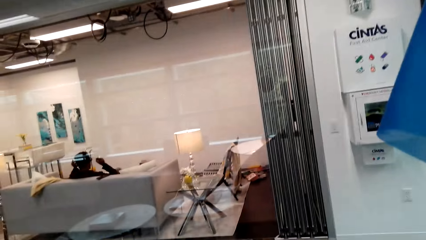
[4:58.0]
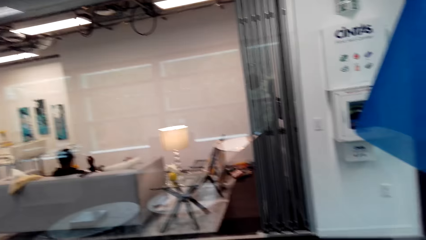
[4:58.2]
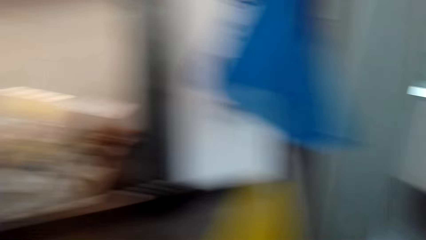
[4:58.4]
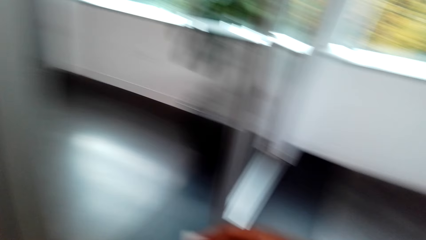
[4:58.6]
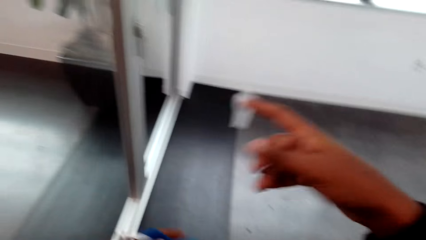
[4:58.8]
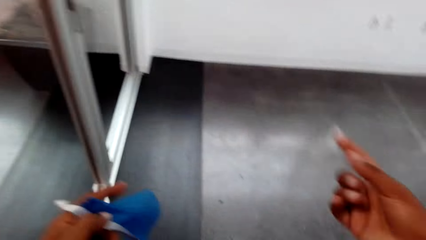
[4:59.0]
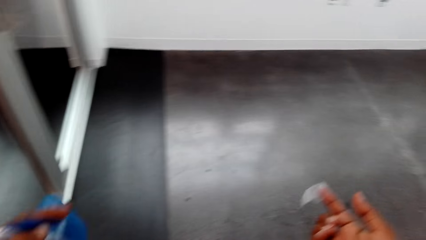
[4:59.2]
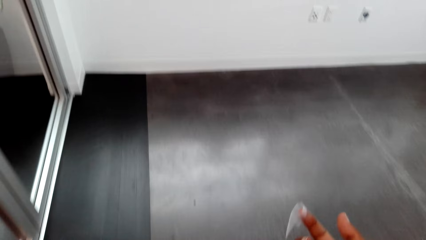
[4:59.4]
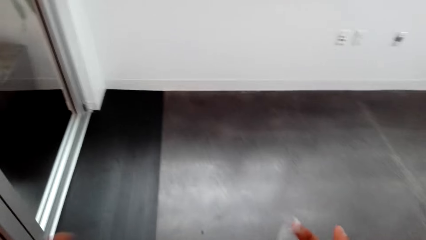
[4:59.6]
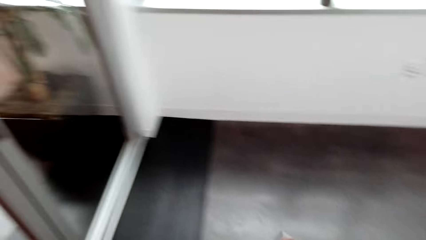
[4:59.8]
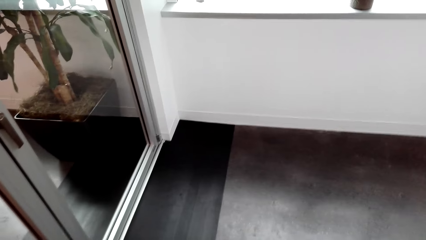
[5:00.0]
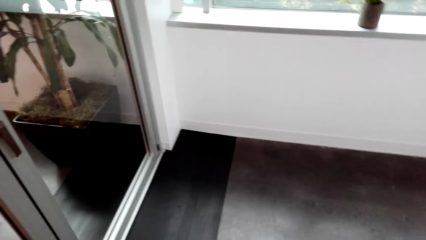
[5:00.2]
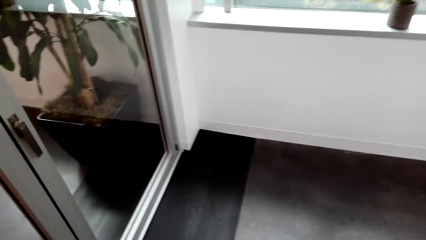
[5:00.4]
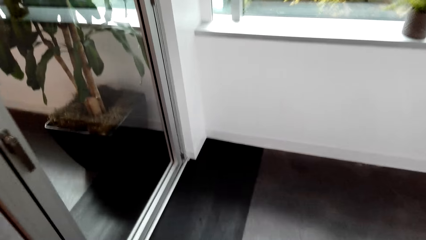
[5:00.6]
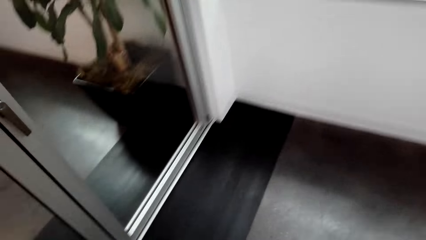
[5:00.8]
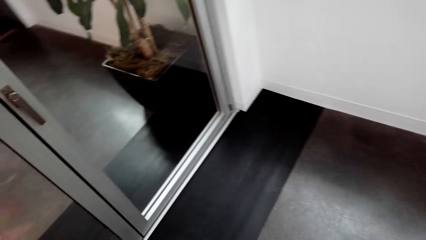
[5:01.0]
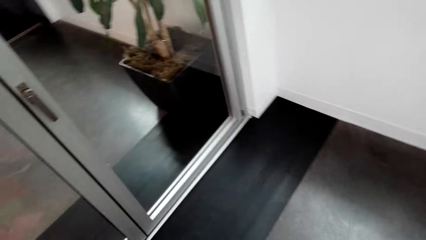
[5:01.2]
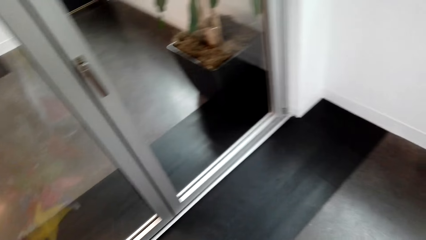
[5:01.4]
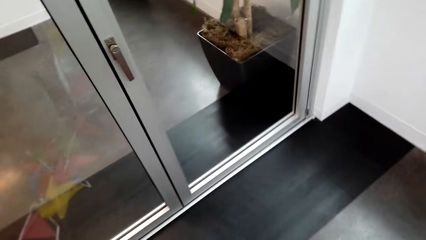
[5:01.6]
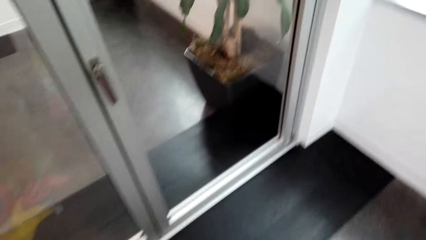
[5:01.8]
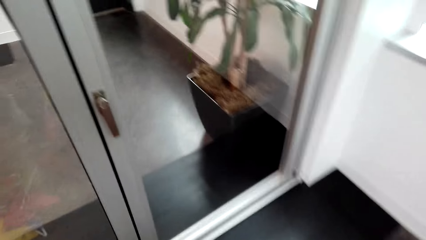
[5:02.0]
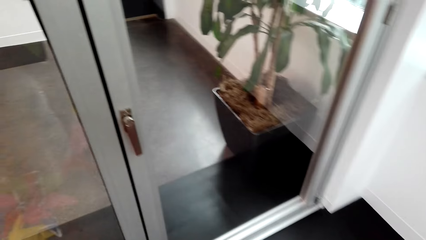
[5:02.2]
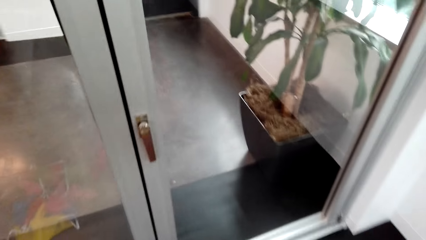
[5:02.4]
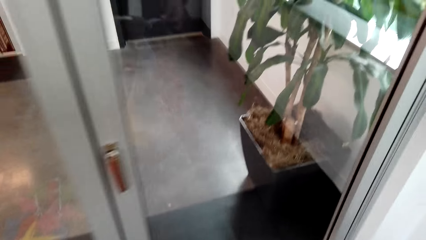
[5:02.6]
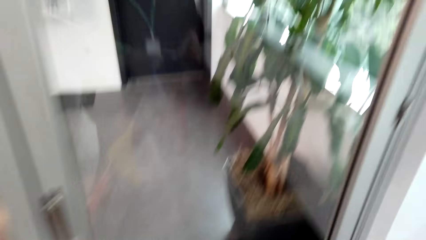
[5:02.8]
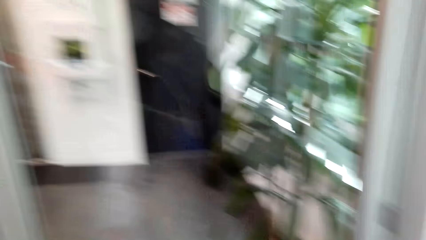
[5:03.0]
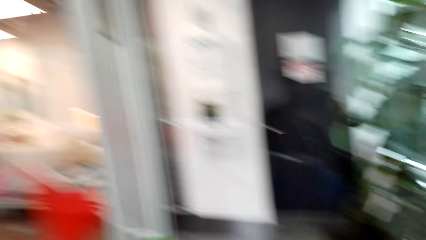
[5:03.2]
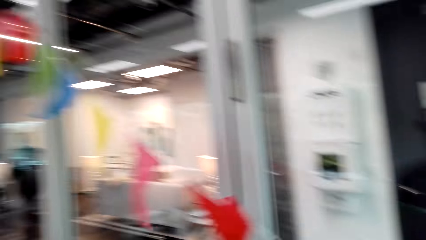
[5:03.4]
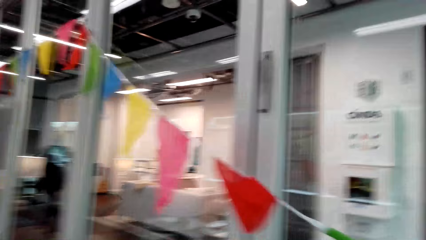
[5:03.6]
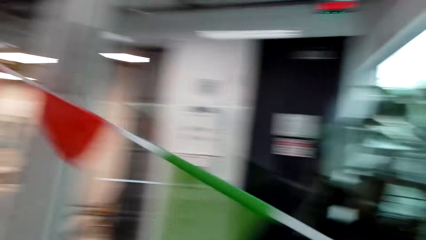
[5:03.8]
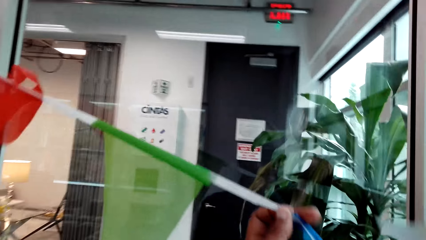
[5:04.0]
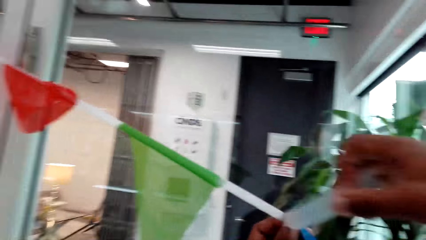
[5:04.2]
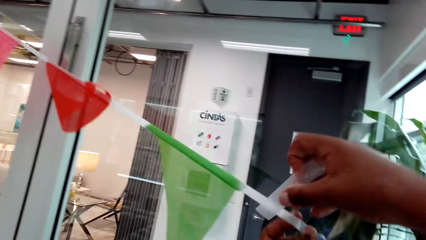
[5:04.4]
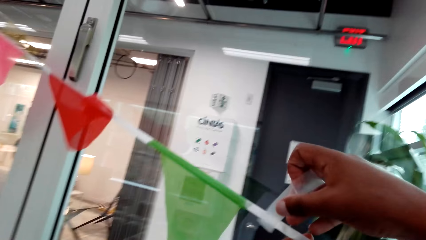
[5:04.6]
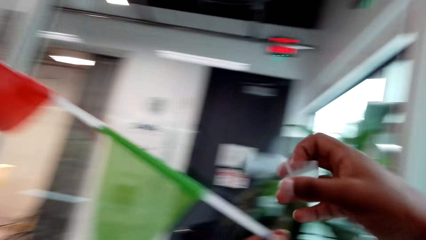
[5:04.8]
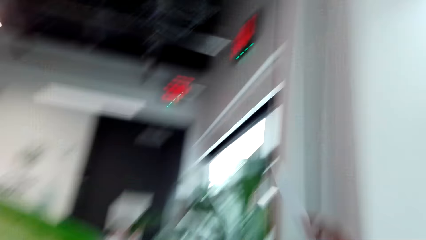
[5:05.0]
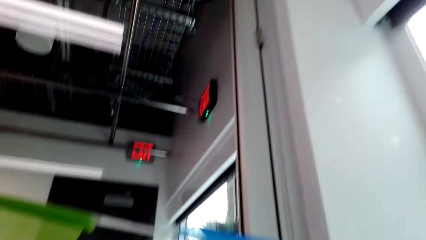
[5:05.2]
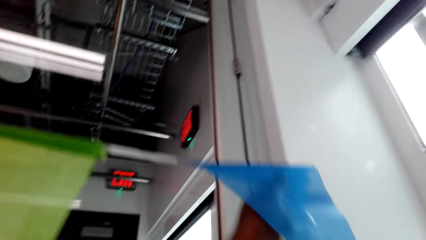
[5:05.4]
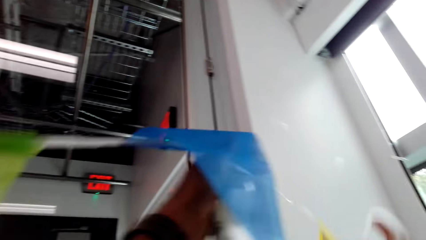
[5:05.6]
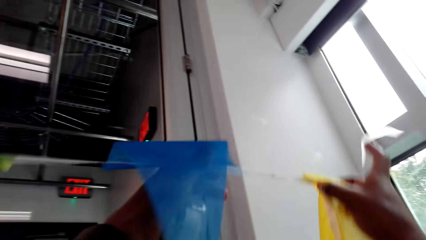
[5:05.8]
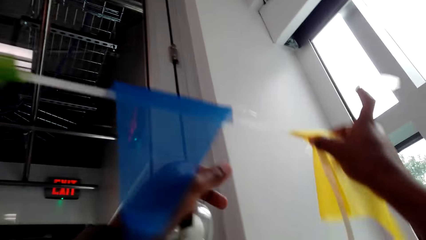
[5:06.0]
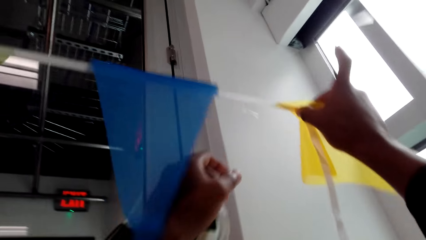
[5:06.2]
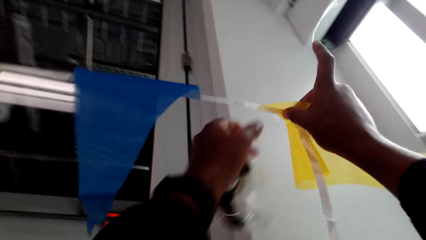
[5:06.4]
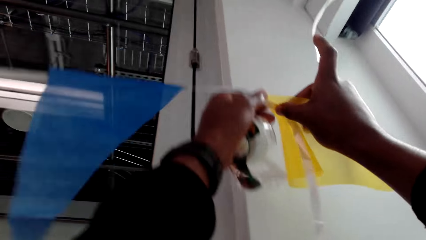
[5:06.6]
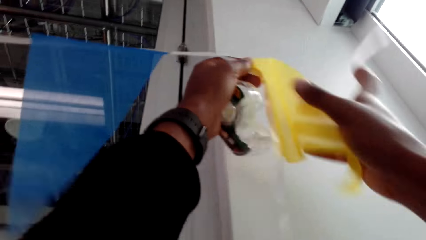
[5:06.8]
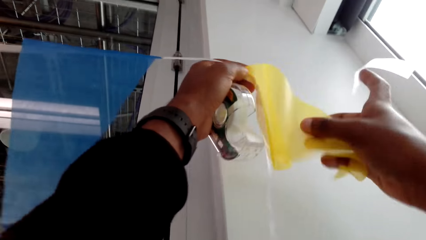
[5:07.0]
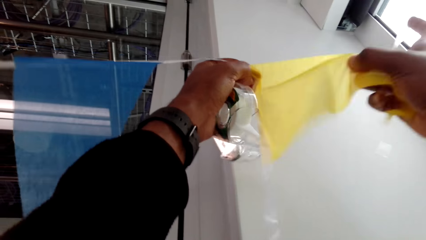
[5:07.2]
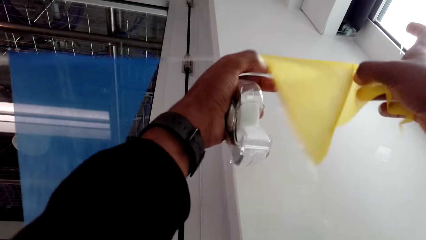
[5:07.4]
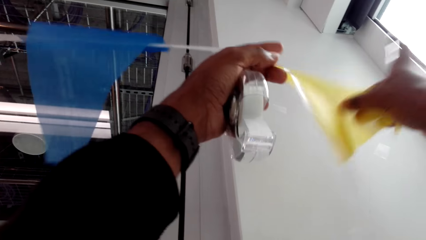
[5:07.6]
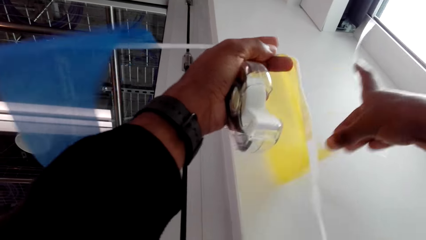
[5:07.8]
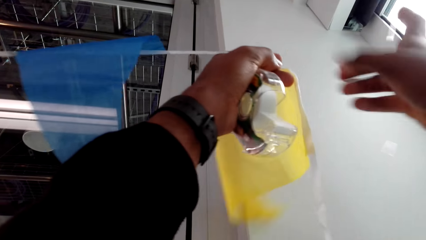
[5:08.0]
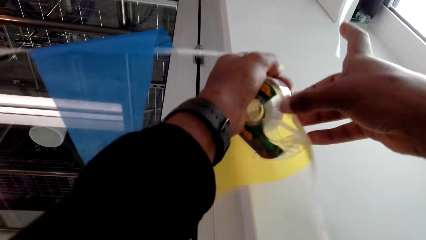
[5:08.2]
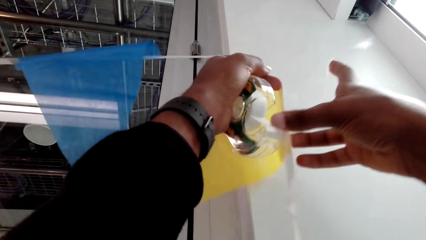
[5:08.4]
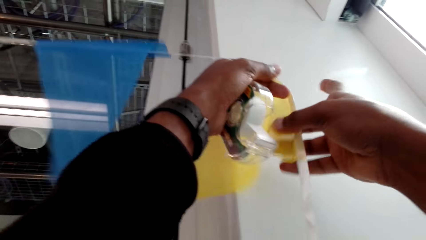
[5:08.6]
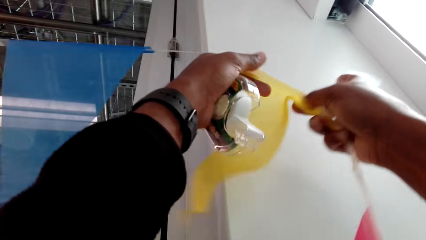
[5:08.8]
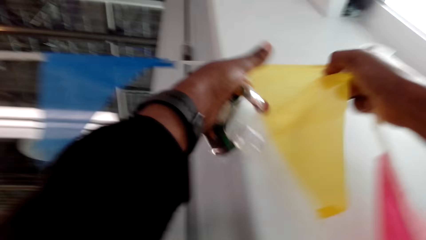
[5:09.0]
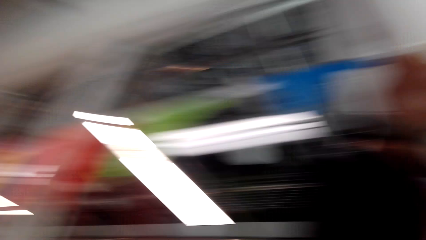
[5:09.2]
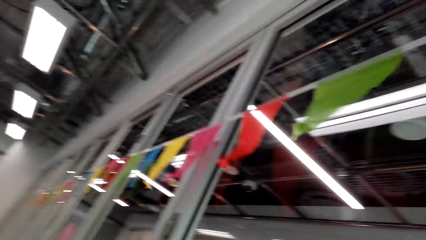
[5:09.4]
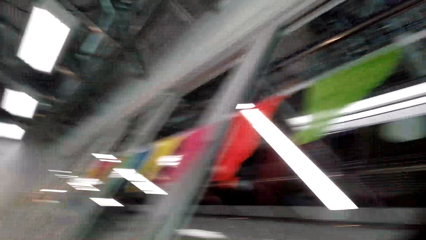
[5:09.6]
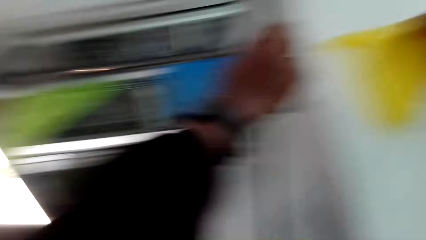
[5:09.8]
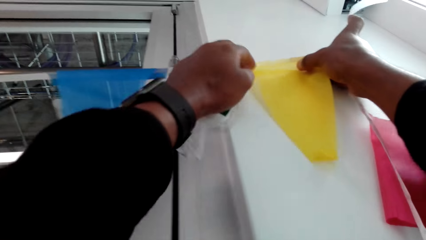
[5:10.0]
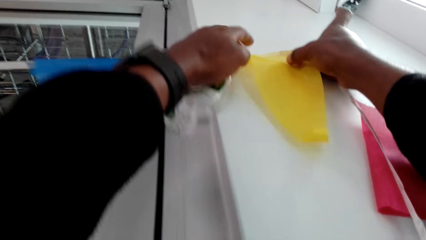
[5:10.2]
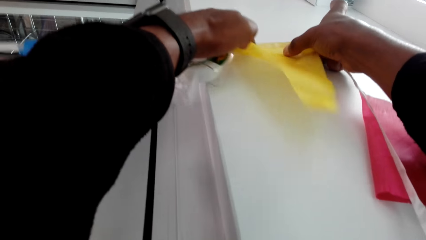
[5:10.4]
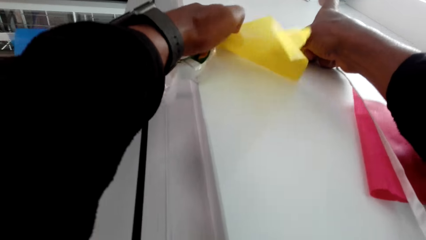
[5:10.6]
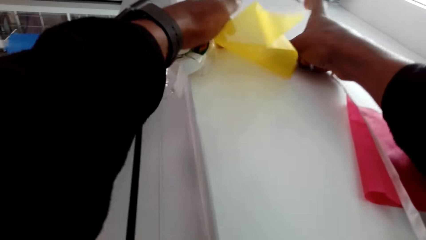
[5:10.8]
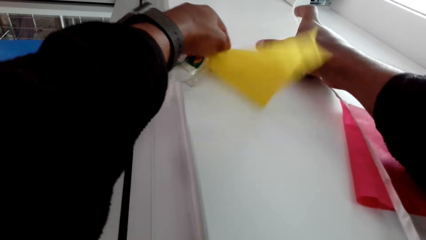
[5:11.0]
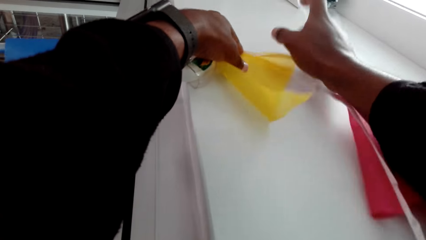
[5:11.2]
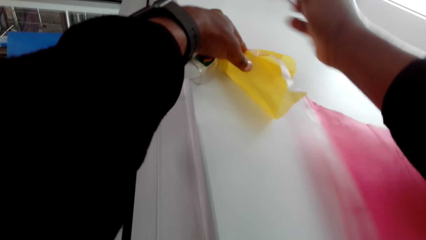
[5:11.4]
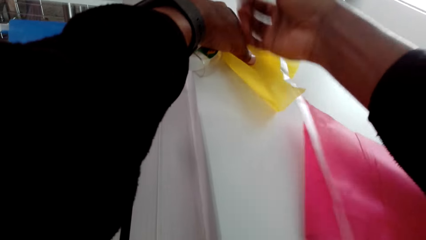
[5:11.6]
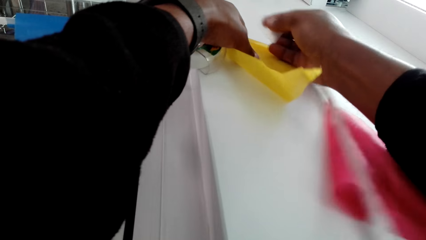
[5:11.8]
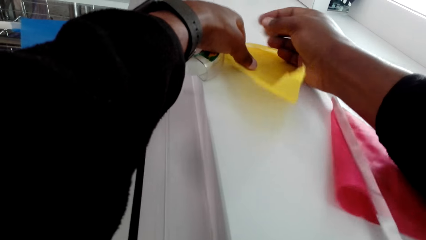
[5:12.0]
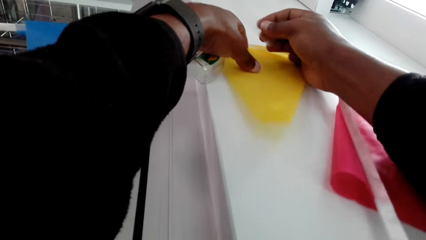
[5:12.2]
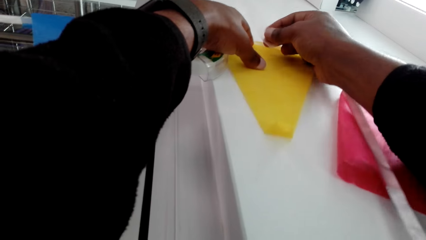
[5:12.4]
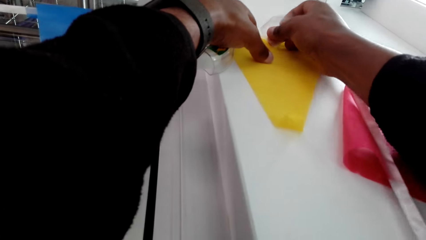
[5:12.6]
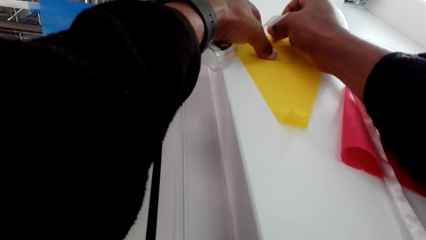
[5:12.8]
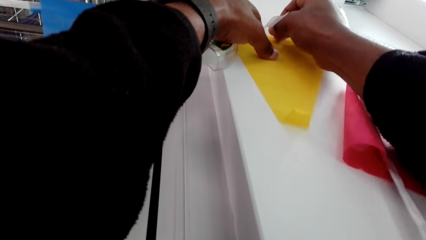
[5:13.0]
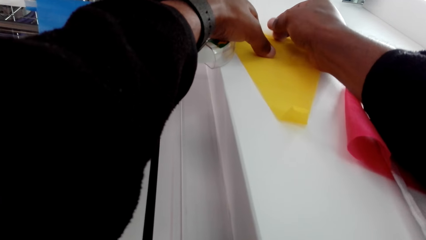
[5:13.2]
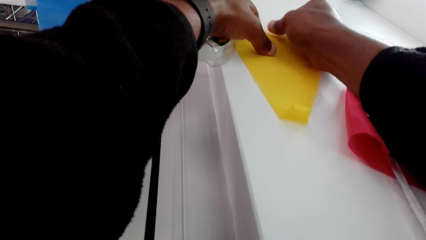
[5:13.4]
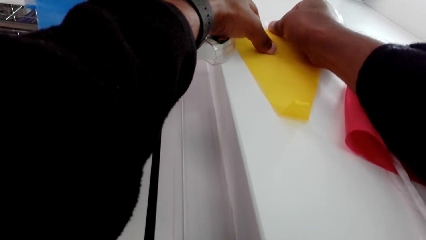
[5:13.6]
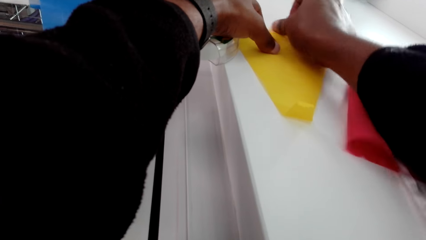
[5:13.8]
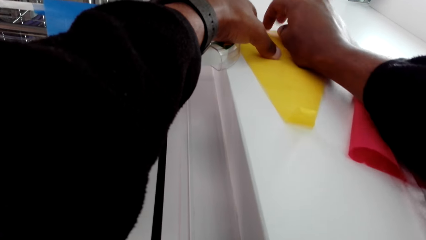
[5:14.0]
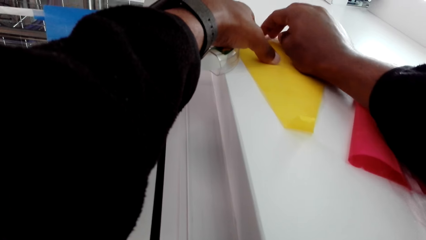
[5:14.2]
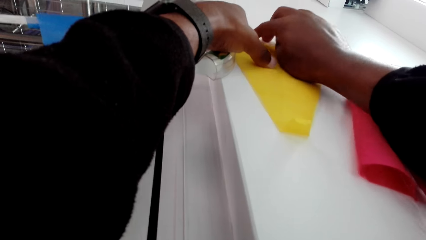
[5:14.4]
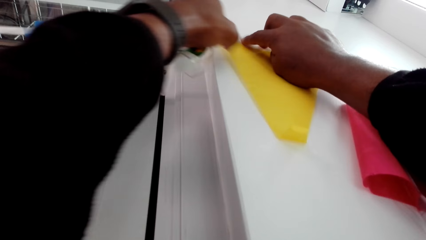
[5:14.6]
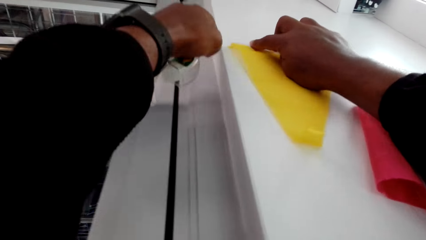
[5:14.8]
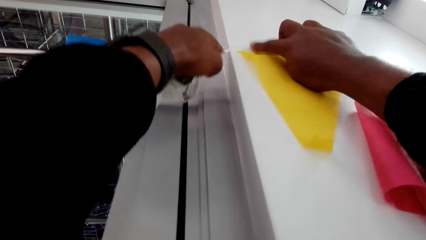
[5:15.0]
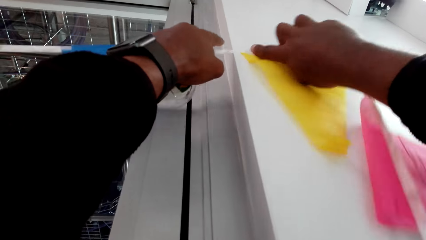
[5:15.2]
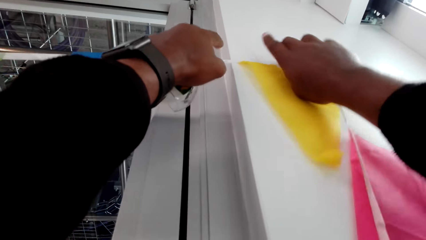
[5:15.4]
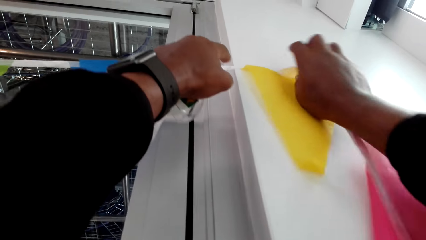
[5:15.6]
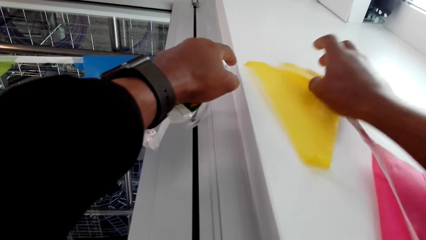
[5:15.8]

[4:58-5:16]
The camera wearer holds sellotape. They fix the decoration. They attach something with the sellotape. They hold the decoration in place. They stick the decoration on the glass wall.
